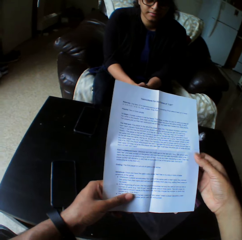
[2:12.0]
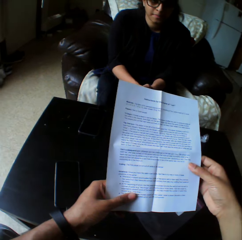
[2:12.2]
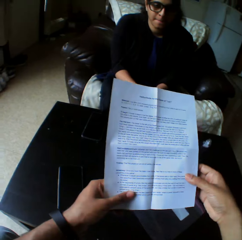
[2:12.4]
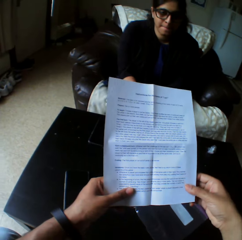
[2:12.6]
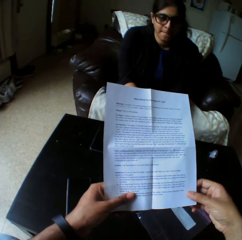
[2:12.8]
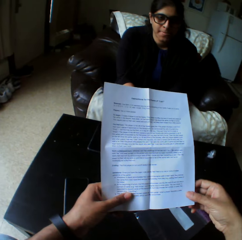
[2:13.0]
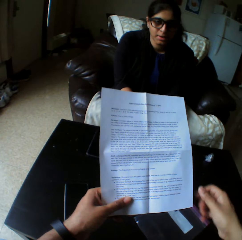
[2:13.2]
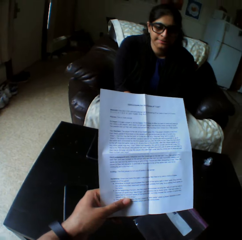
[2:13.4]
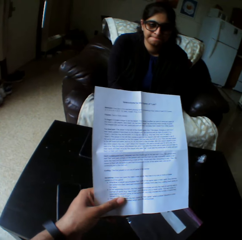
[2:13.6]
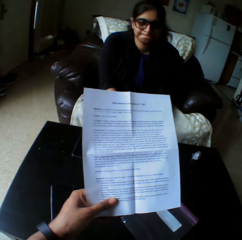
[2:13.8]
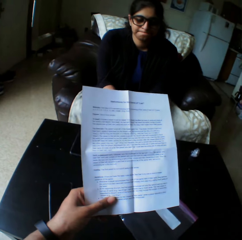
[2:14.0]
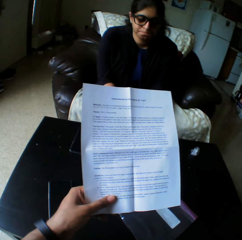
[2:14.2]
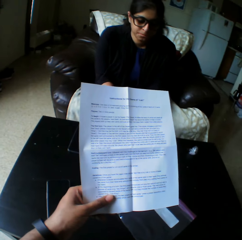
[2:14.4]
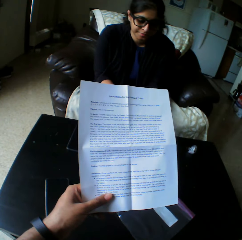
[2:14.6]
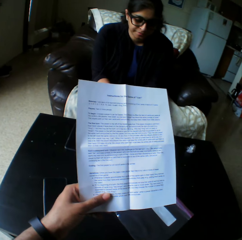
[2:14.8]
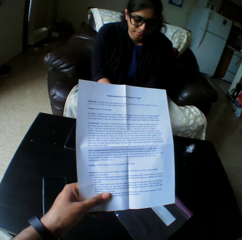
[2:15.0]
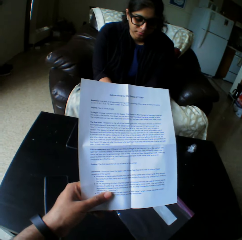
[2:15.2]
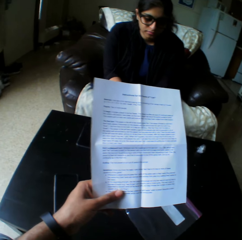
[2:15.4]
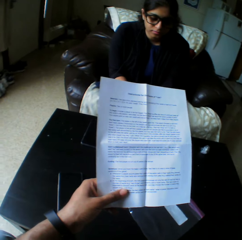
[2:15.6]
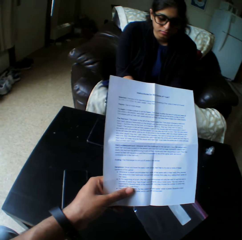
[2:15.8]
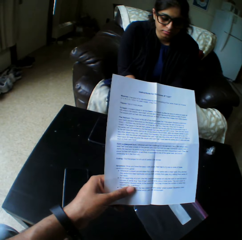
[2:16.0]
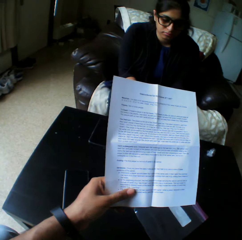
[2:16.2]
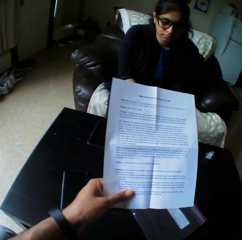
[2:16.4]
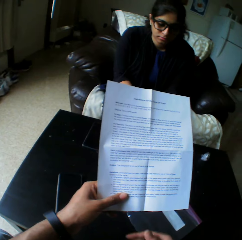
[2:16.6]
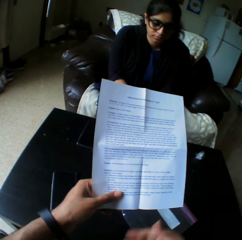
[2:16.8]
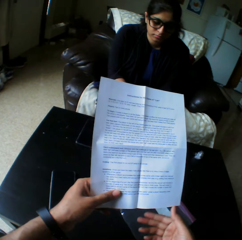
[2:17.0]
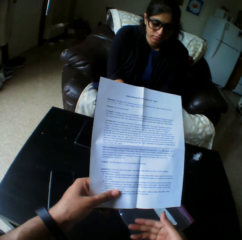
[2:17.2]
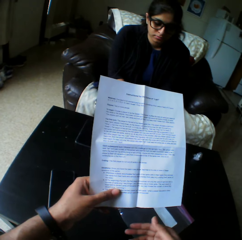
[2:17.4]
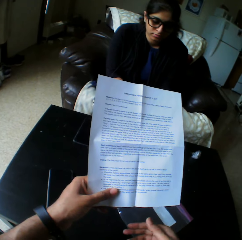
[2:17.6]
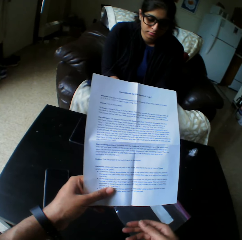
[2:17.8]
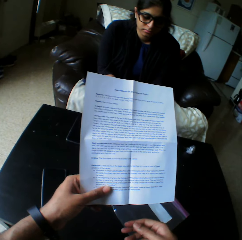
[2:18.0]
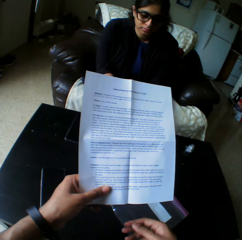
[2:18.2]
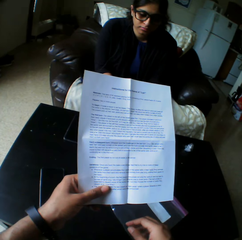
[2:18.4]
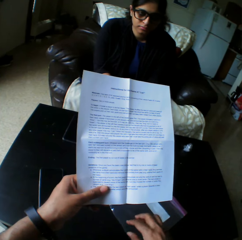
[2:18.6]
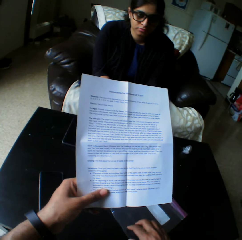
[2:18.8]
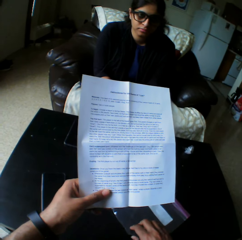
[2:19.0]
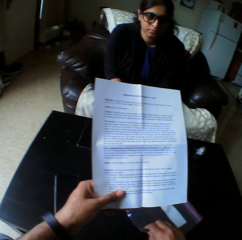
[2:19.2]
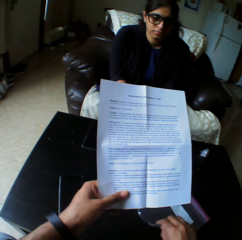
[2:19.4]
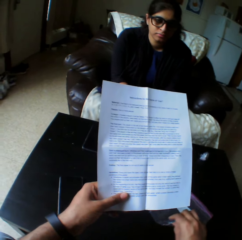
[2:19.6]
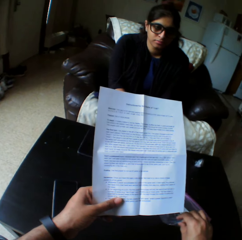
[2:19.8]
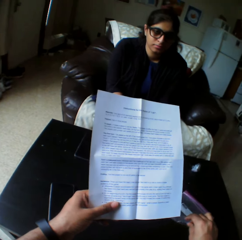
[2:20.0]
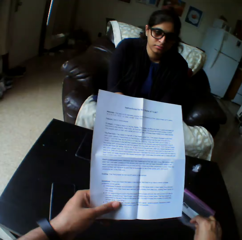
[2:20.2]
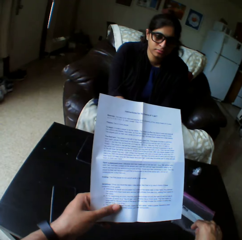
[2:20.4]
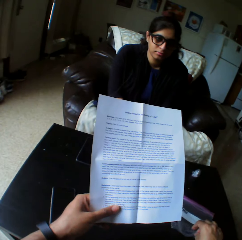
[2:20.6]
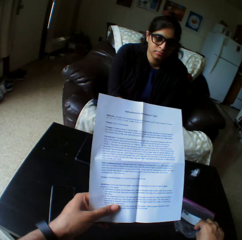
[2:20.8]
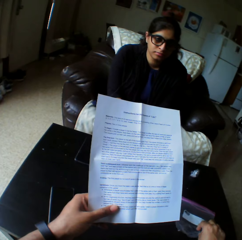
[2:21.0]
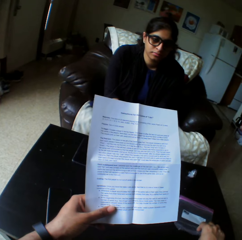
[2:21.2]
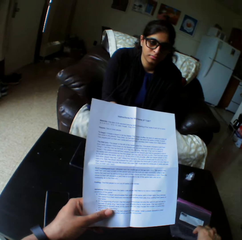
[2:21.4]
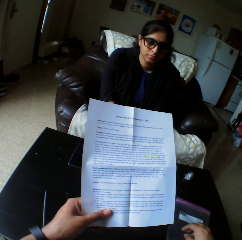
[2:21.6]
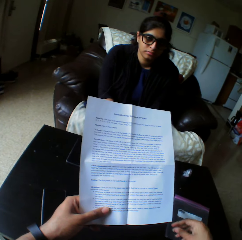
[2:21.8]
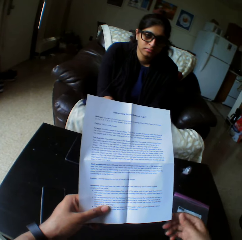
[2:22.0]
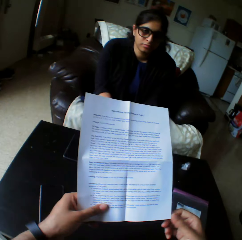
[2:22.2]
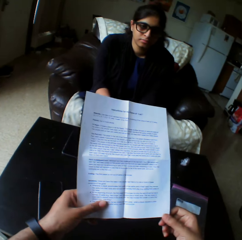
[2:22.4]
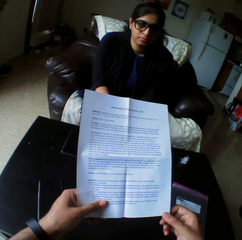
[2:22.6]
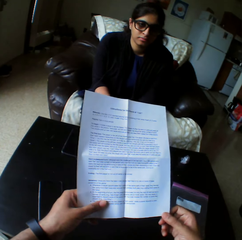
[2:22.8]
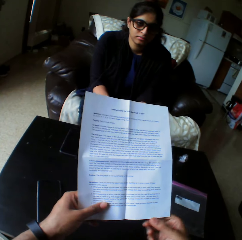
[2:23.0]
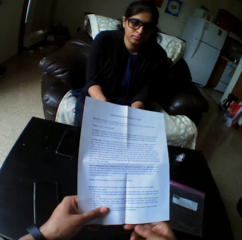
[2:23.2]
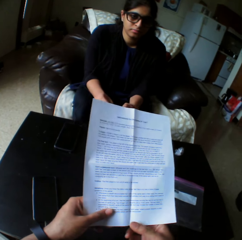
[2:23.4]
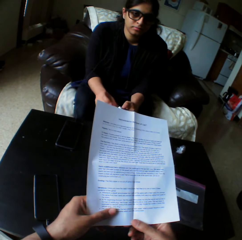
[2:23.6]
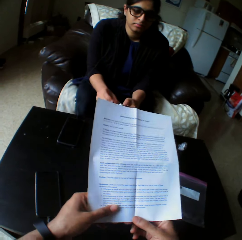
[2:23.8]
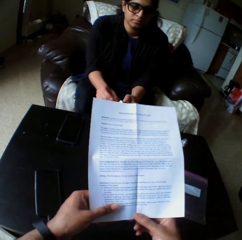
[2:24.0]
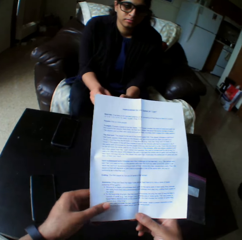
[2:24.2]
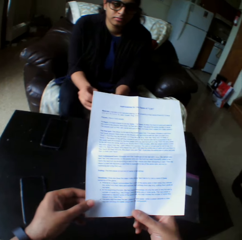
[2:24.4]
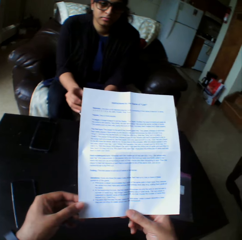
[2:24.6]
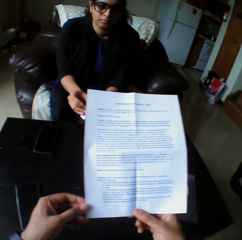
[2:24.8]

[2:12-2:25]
The camera wearer pulls his hand off the paper. He reads the paper. He gestures his hand. He picks up a plastic wrapper. He puts the plastic wrapper aside. He holds the paper with both hands. He reads the paper.

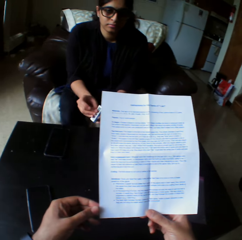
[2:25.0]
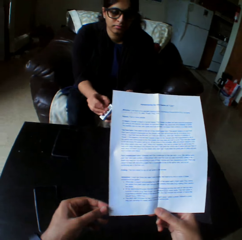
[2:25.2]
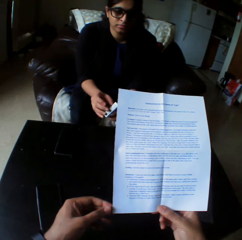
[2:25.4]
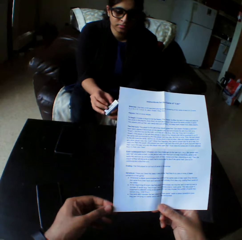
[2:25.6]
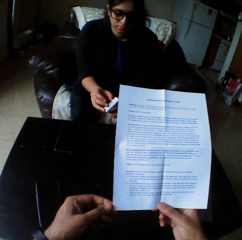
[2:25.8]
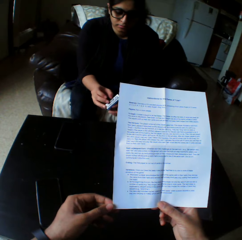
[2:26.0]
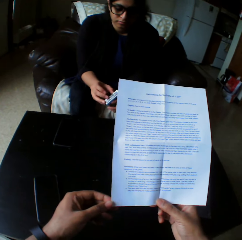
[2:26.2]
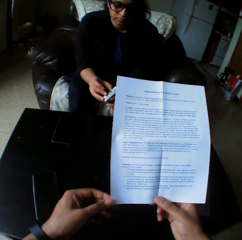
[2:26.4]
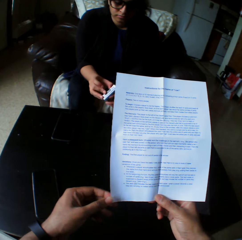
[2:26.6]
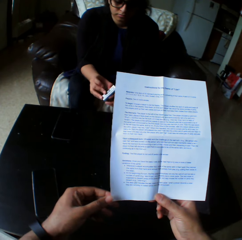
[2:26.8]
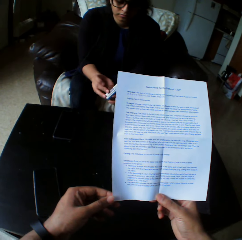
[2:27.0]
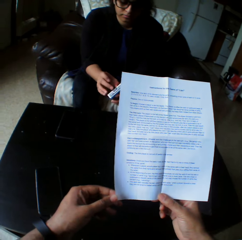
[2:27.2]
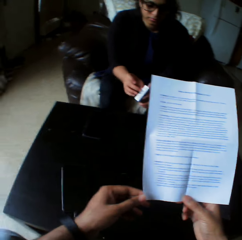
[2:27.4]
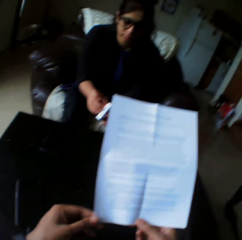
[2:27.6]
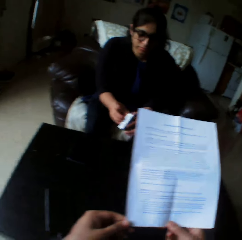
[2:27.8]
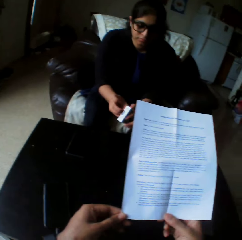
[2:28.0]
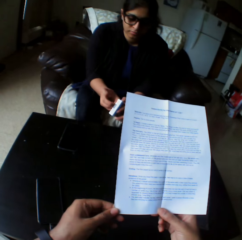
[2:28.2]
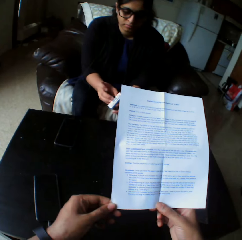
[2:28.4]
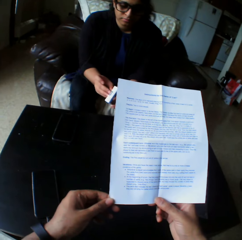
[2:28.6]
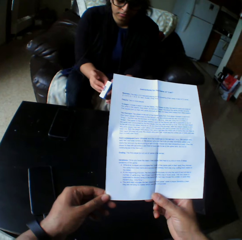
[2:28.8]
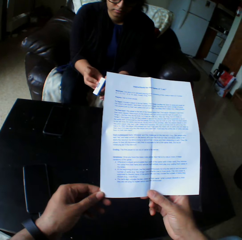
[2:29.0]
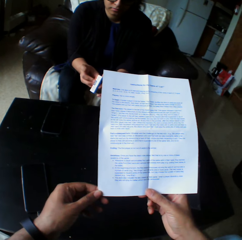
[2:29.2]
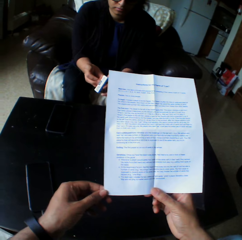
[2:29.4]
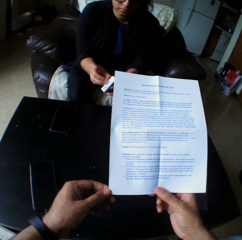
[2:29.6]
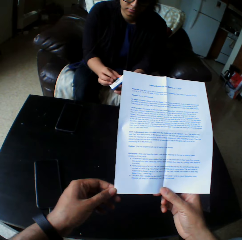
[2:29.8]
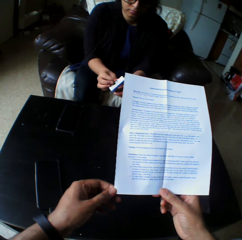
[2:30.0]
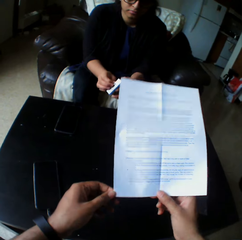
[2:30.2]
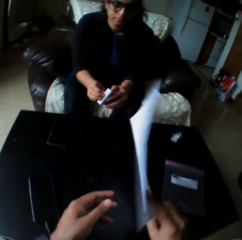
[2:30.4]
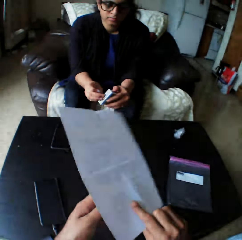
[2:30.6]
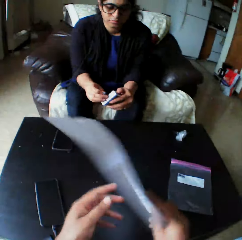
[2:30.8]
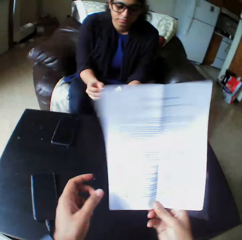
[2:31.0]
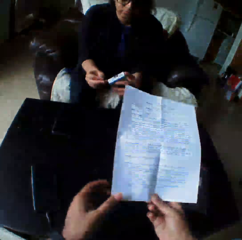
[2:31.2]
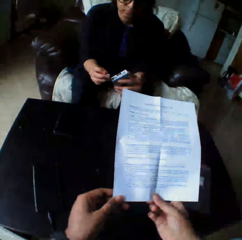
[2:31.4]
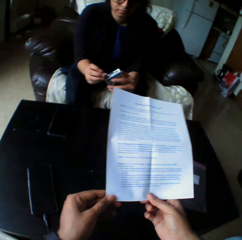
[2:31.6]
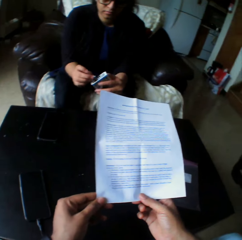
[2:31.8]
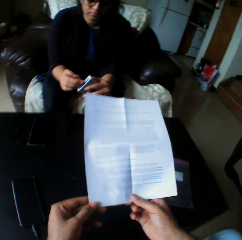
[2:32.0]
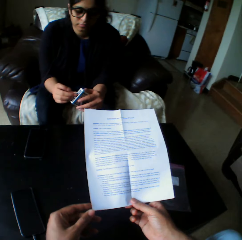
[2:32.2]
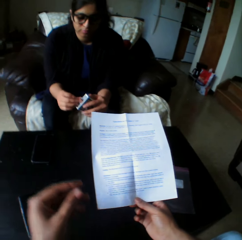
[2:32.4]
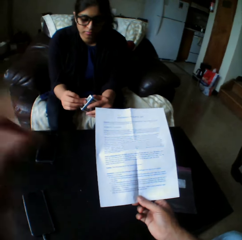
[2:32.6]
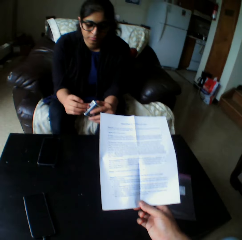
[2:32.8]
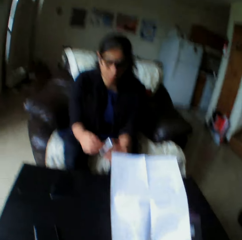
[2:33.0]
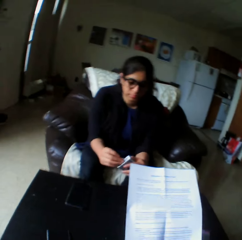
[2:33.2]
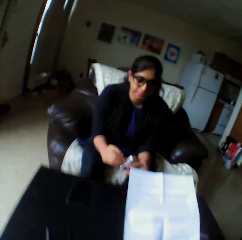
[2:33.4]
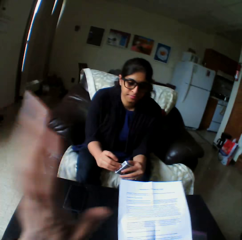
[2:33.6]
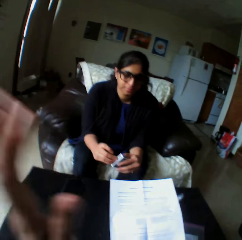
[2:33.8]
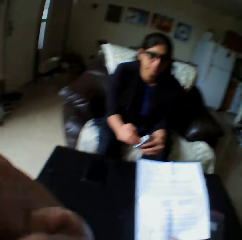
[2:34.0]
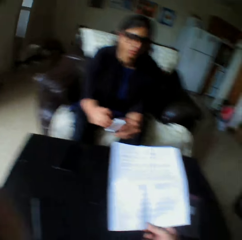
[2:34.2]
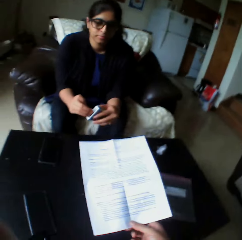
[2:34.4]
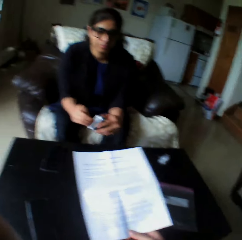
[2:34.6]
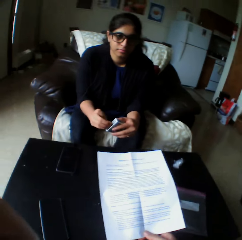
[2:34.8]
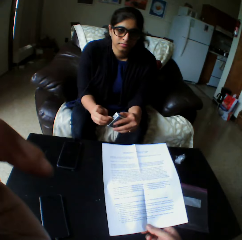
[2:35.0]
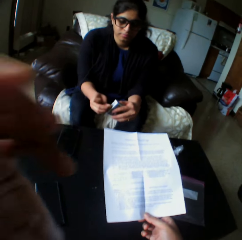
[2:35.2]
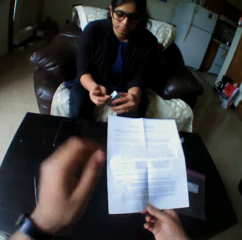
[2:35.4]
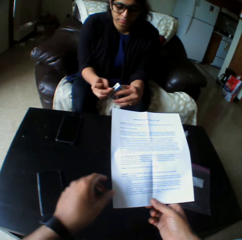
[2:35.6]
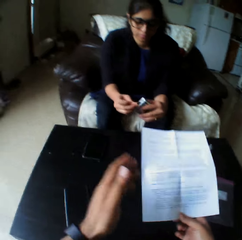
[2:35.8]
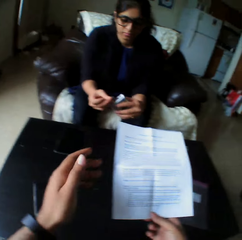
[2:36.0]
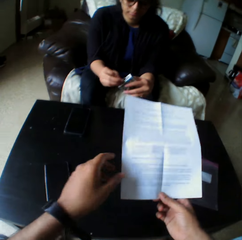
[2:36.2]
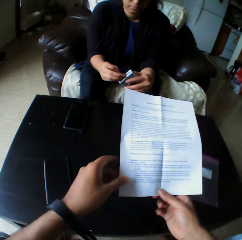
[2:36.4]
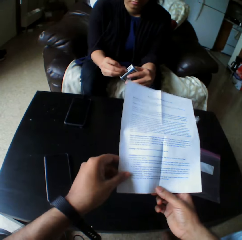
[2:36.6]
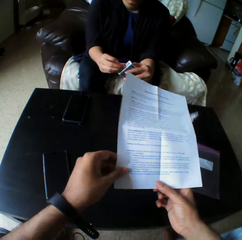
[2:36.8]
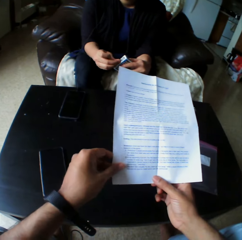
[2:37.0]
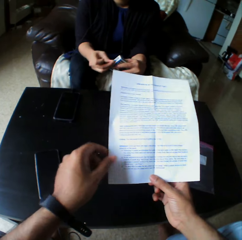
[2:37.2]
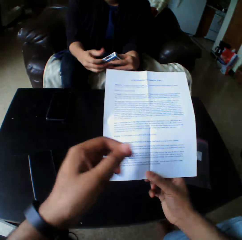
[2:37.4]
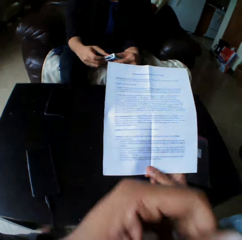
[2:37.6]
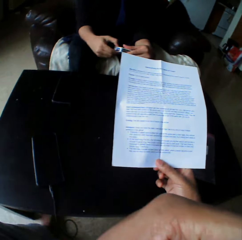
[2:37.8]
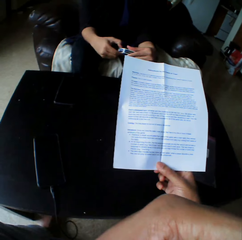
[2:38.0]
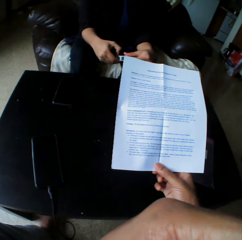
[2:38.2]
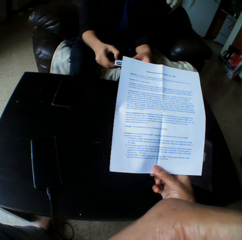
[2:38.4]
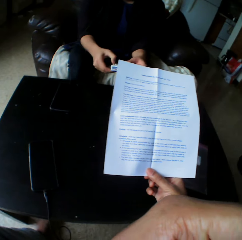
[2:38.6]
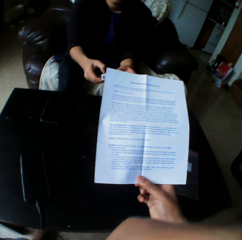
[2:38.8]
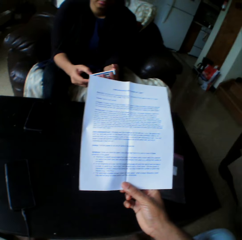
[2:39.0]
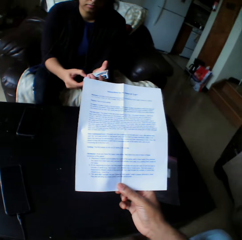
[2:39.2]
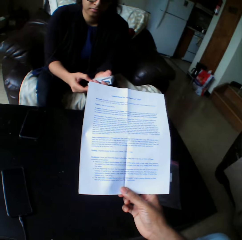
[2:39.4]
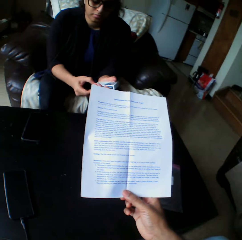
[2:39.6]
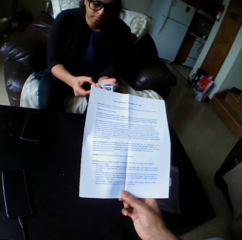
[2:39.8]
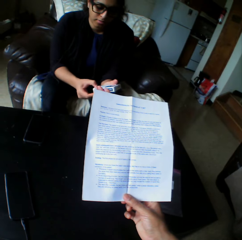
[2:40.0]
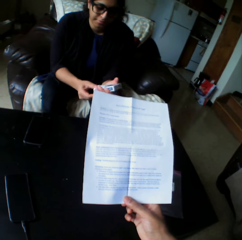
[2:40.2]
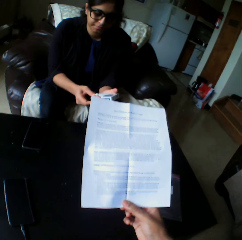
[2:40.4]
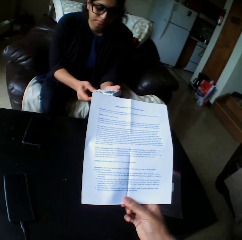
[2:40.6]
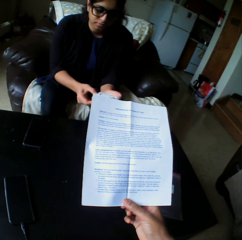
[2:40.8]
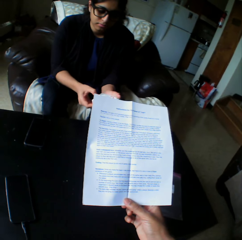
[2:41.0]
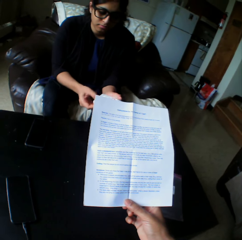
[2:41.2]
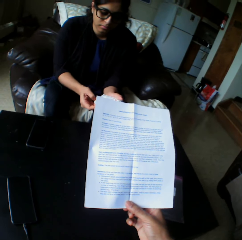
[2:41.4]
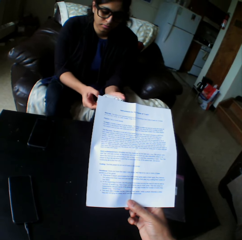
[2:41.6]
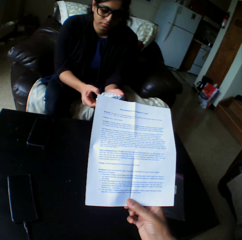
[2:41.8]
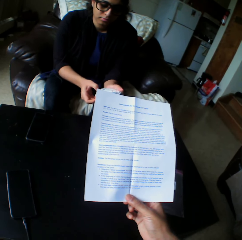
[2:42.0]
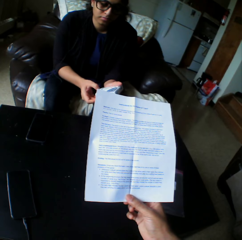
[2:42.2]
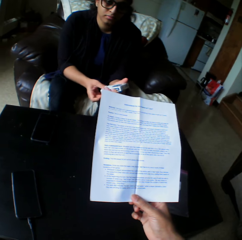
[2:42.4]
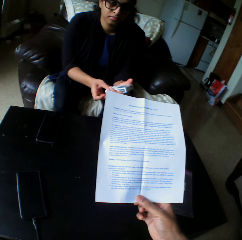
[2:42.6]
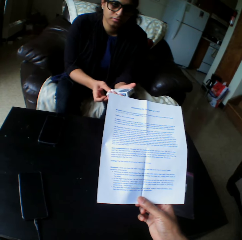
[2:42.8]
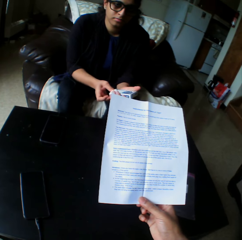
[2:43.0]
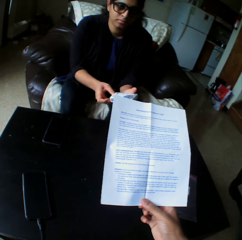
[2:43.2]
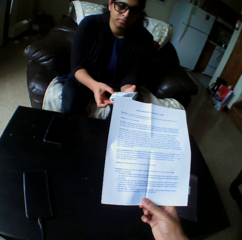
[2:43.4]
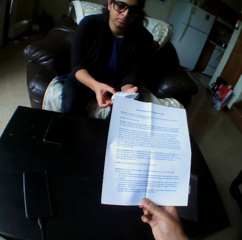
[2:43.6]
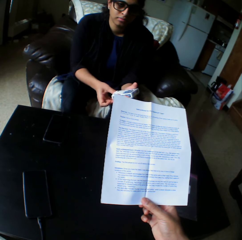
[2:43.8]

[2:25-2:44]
A woman tries to open the pack of cards. The camera wearer holds the paper with both hands. The woman holds a box. The camera wearer holds the paper with both hands. He reads the paper. He flips the instruction manual in his hands. He flips it again. He reads the paper. He pulls his hand off the paper. He gestures his hand. He holds the paper with both hands. He pulls his hand off the paper. The woman holds the box with both hands. She opens the box. The camera wearer reads the paper.
